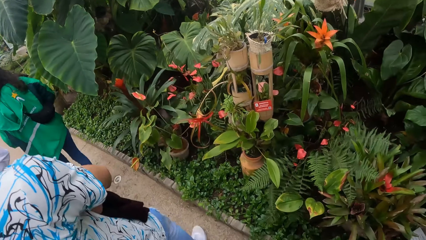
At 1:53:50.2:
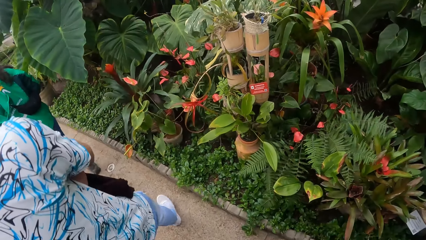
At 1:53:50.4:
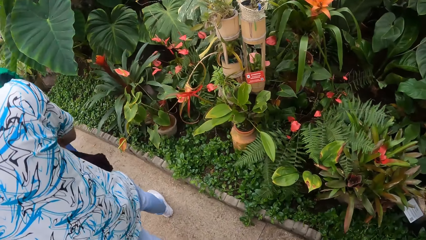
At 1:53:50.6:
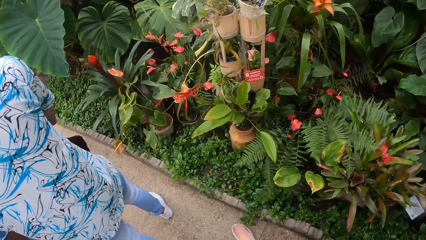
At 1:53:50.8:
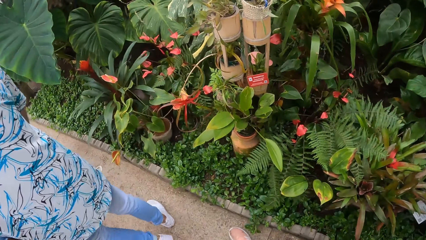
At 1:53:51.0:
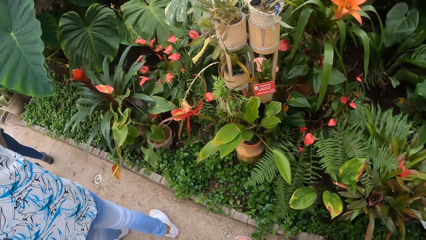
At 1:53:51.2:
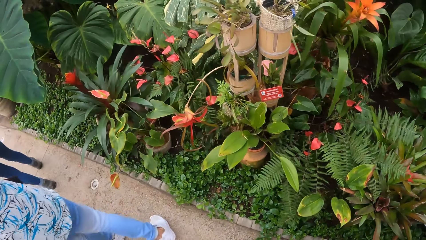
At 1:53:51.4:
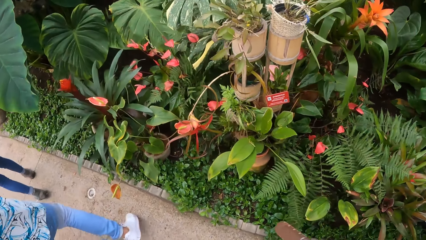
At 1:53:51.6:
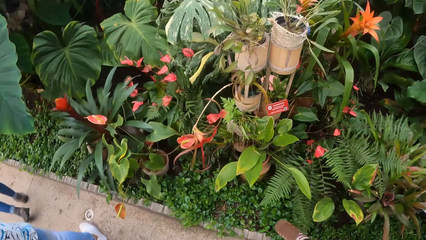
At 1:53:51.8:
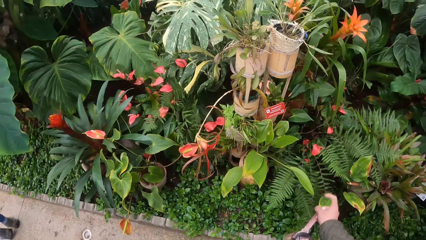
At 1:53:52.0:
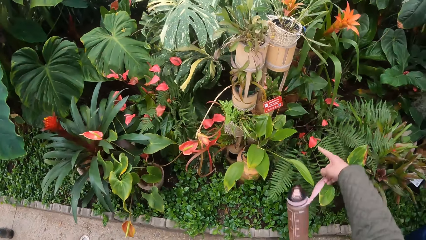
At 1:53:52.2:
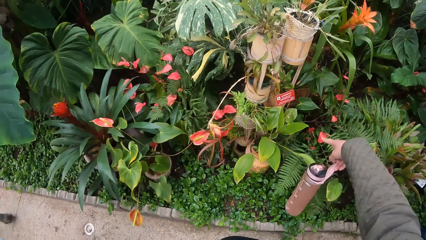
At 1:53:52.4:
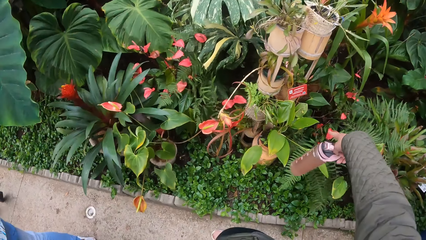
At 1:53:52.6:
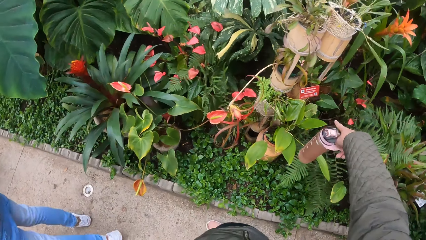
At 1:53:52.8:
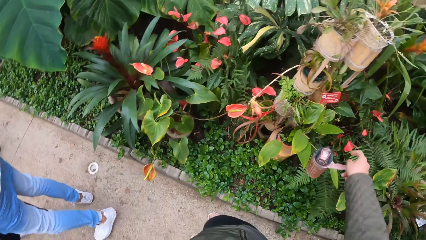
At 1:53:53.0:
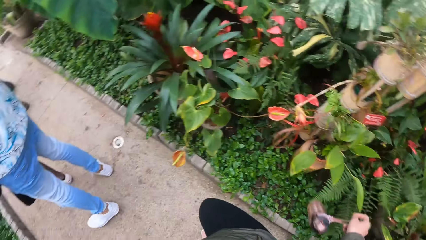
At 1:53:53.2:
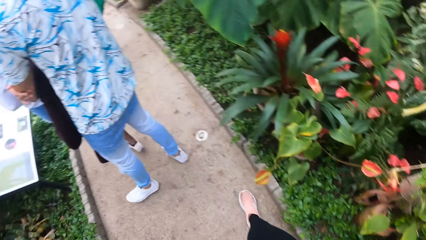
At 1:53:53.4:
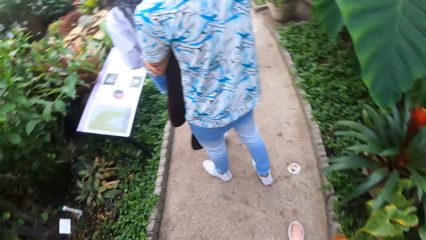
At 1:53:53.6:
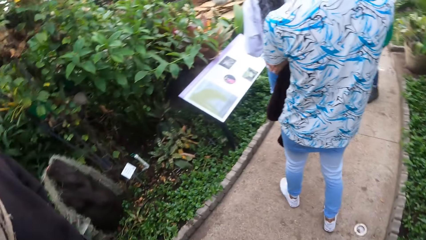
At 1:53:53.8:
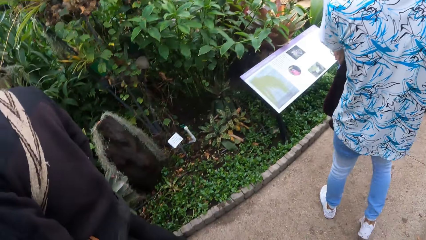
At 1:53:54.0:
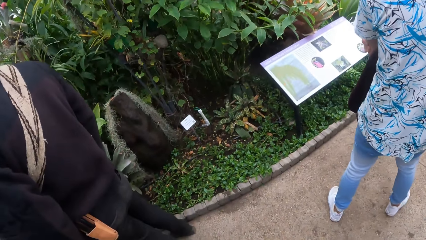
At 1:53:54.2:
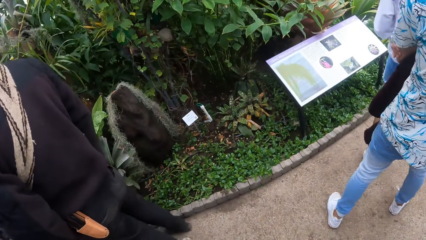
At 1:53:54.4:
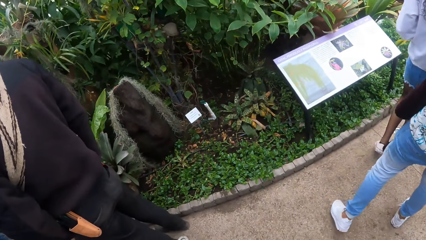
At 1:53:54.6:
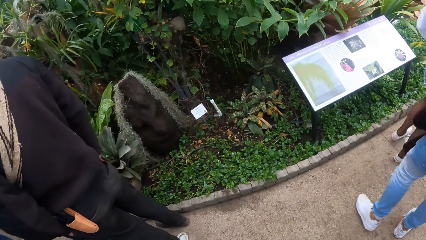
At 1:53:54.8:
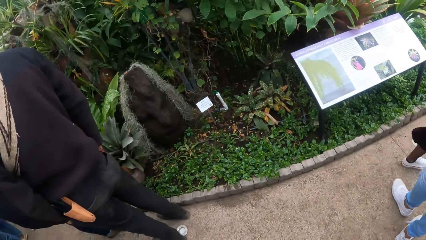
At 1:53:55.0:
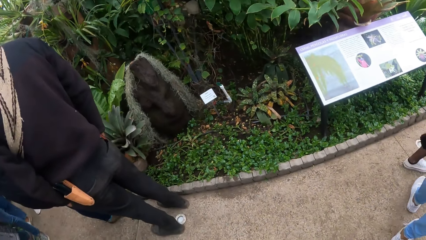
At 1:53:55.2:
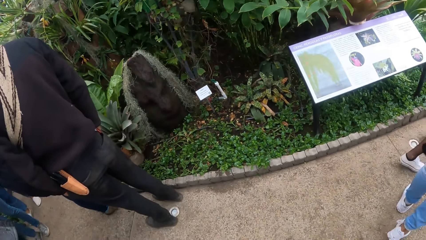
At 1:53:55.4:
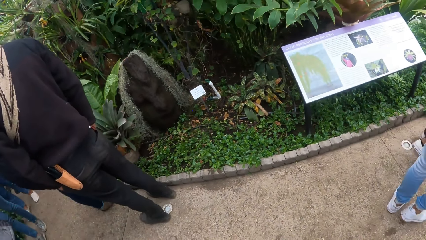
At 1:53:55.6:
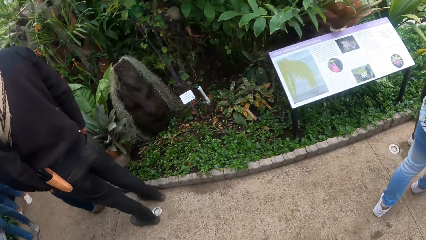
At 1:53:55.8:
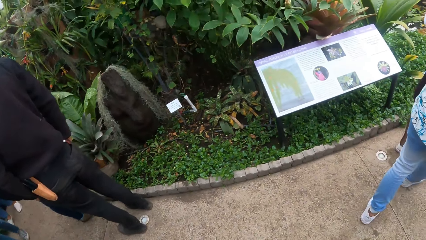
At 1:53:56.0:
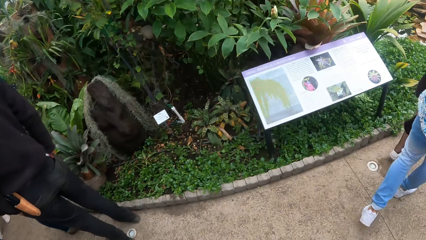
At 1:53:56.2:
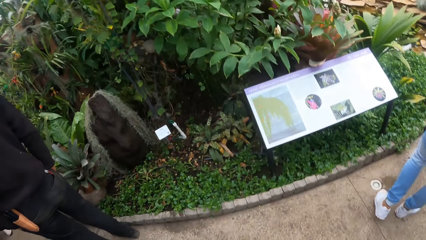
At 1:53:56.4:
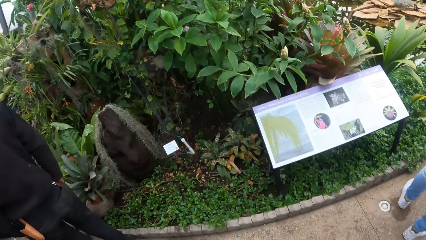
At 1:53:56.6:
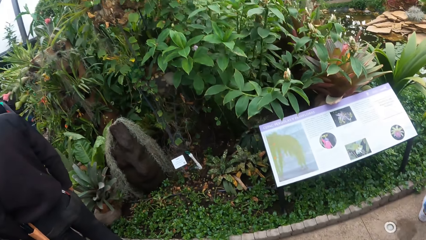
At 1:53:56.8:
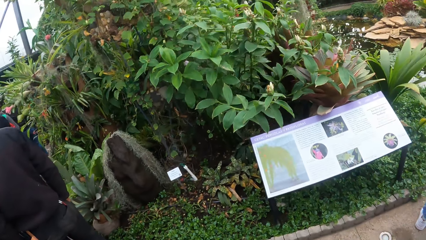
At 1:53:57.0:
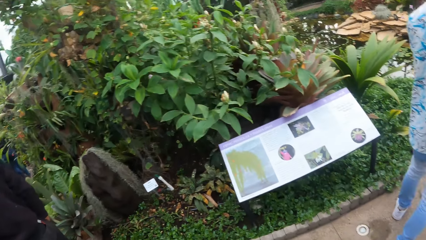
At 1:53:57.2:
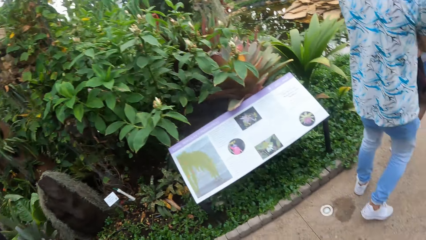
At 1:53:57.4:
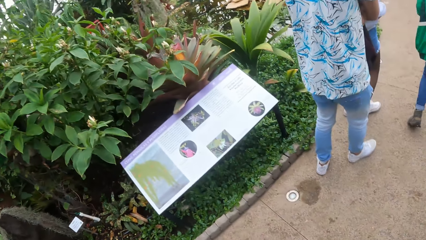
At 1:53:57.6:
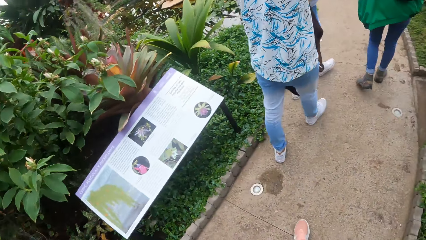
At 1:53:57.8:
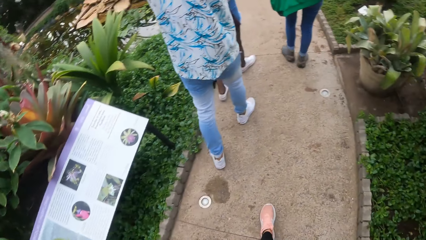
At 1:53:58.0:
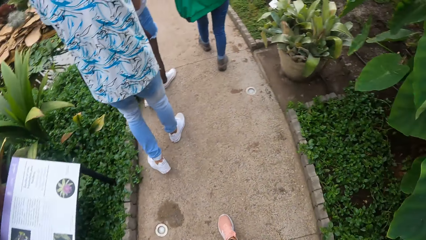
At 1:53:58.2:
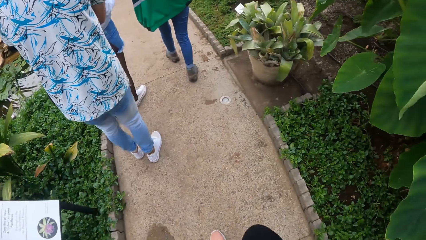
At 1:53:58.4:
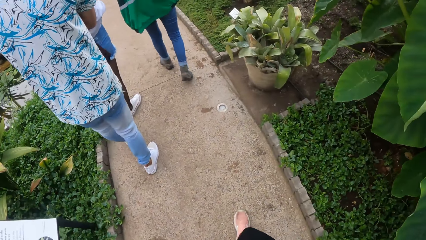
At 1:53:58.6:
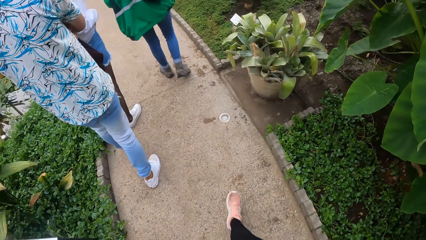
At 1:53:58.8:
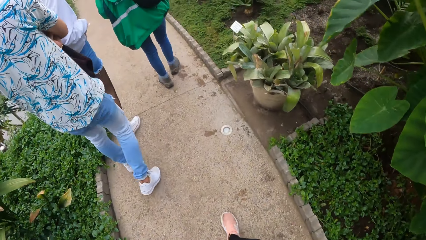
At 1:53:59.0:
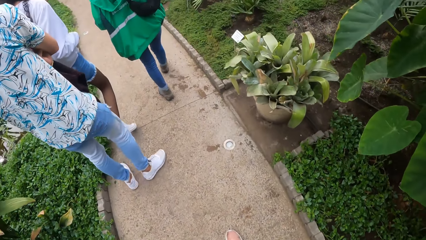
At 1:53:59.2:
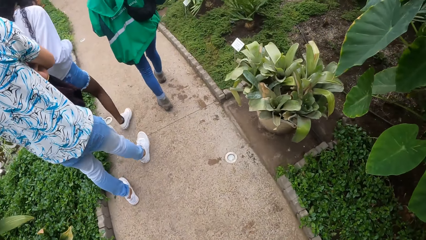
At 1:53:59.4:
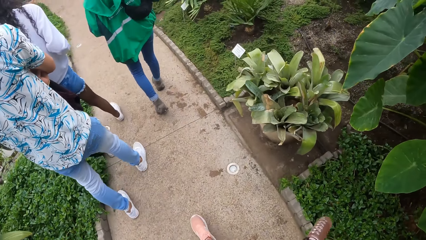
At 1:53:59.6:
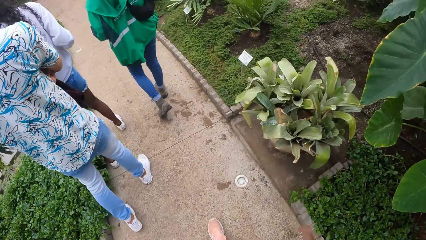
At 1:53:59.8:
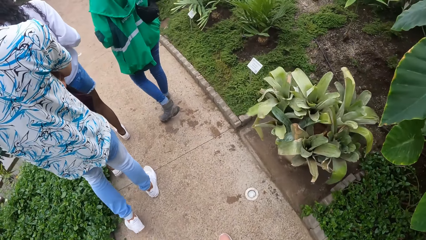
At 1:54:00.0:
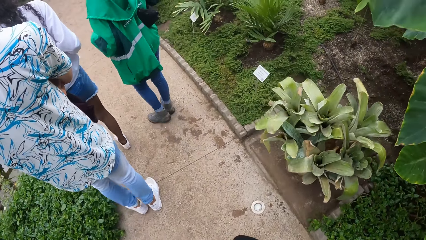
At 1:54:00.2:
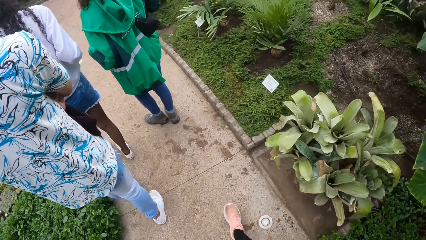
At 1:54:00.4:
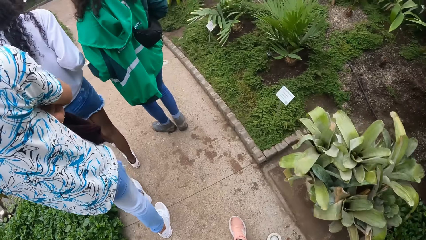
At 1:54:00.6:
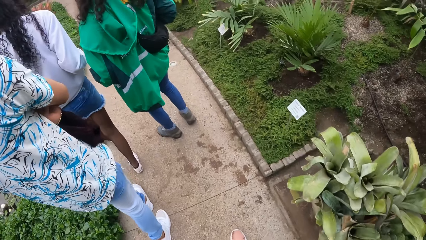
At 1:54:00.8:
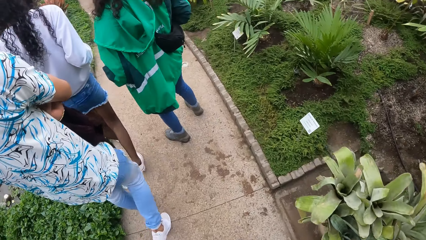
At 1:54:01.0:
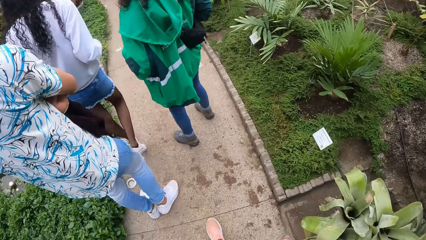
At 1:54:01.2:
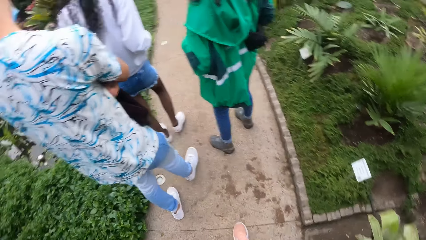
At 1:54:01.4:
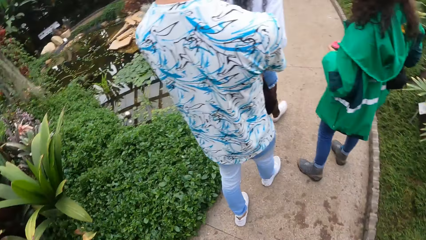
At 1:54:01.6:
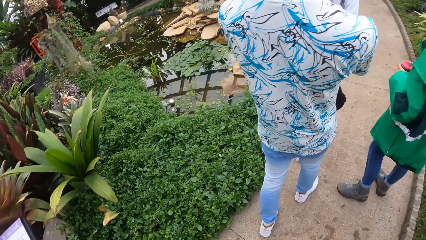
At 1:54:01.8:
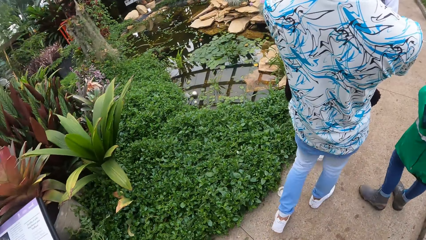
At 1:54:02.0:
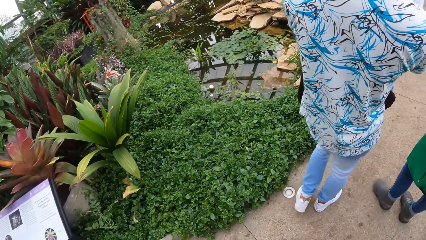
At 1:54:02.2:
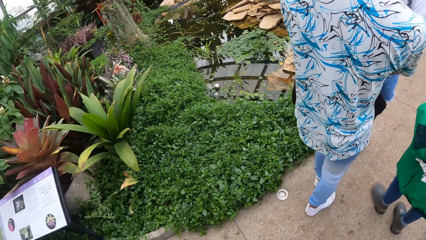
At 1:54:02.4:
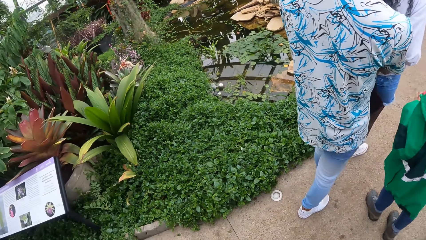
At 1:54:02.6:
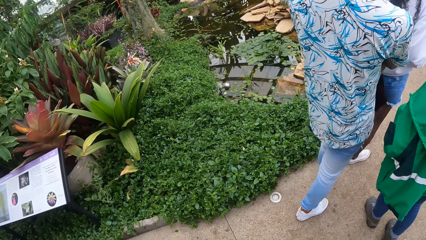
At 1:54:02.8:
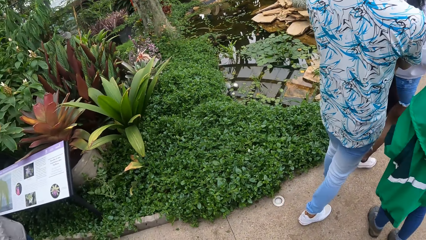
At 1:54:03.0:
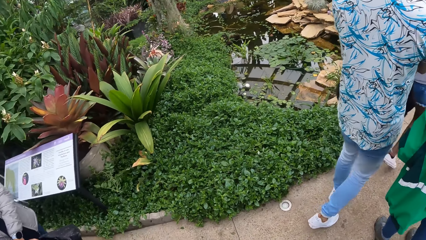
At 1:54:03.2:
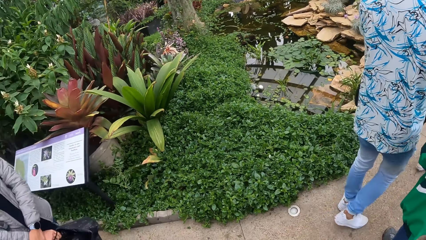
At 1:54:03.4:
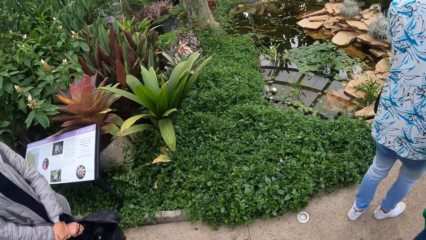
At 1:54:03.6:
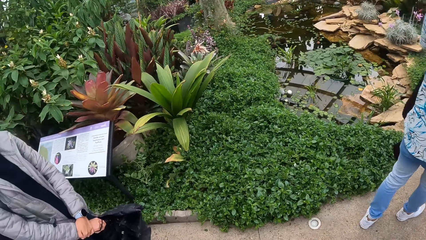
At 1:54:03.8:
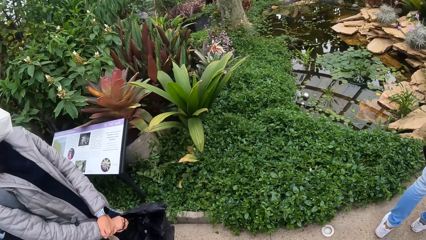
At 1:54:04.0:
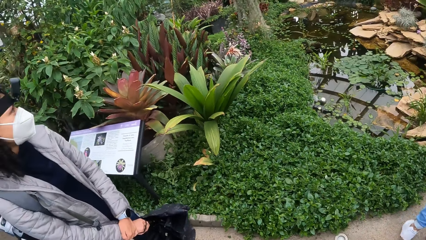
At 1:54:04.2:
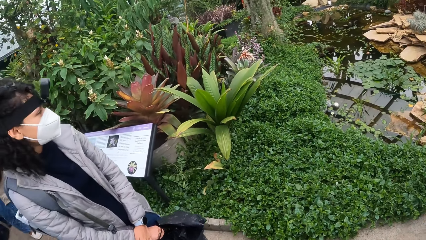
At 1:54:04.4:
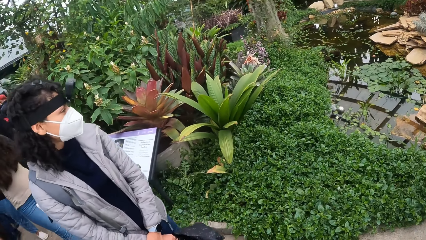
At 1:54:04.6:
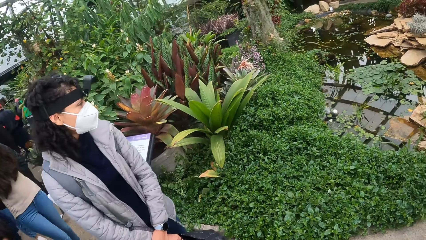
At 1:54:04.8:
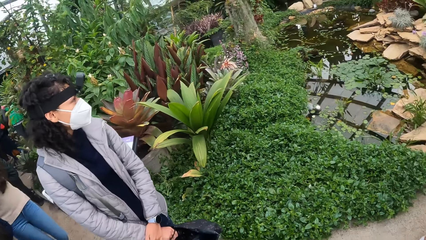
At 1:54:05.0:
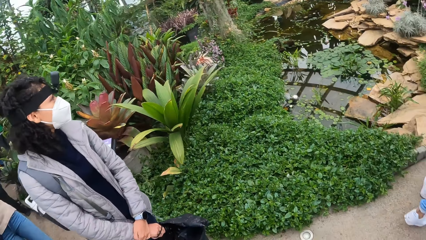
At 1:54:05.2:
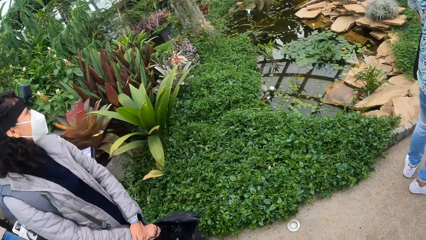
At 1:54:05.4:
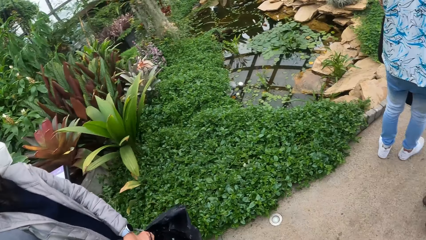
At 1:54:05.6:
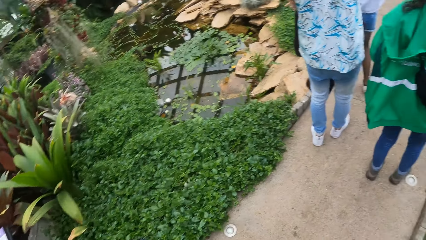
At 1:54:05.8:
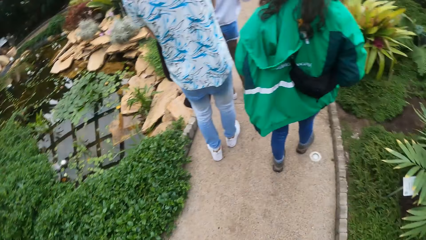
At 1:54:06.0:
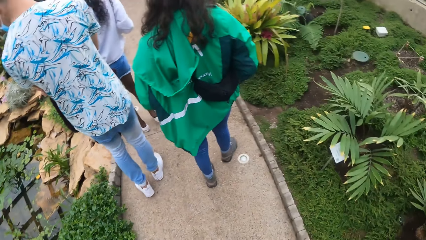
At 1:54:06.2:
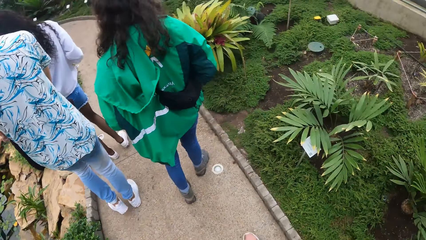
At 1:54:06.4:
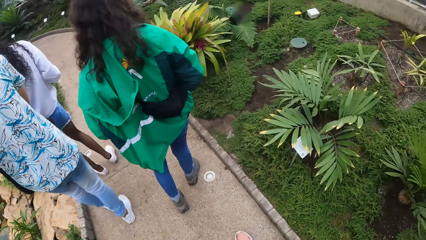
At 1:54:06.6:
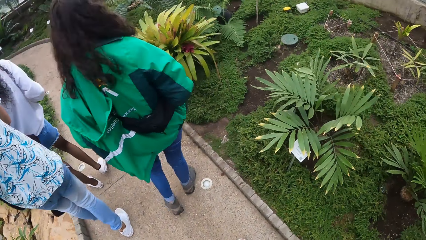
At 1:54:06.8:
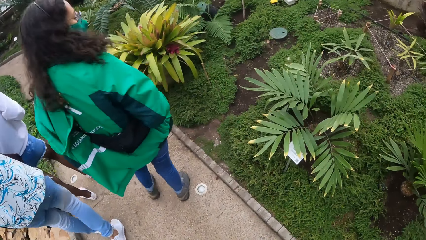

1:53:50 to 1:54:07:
Two people walk around. Another person points on a flower plant in the garden. The camera wearer looks around. The two people walk with a third person. The camera wearer looks around.
